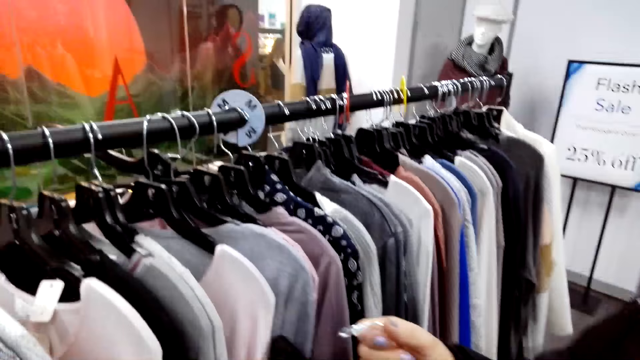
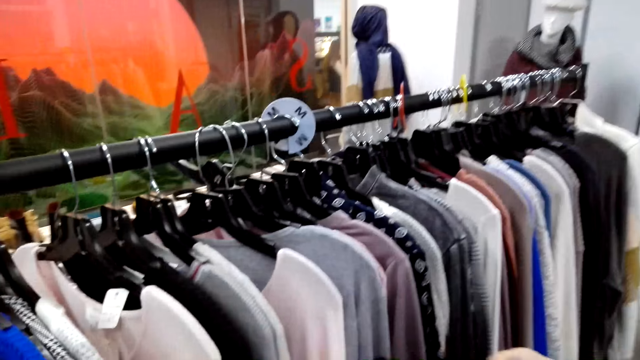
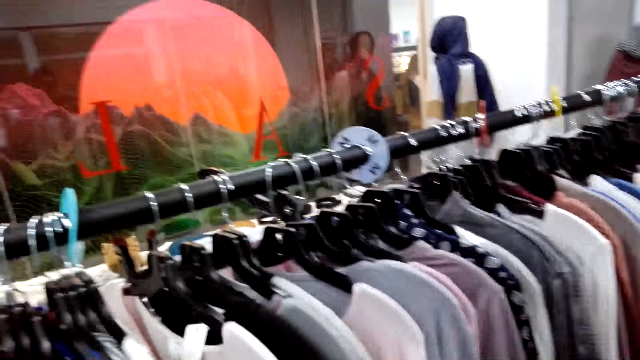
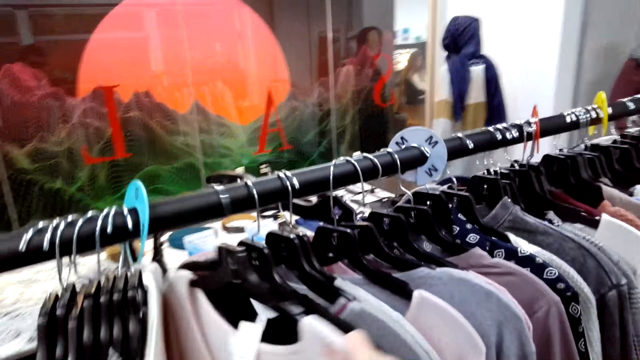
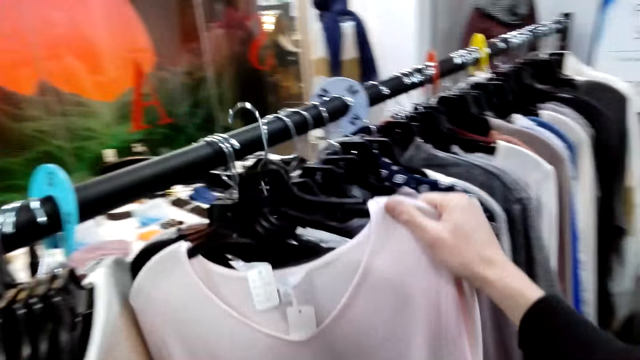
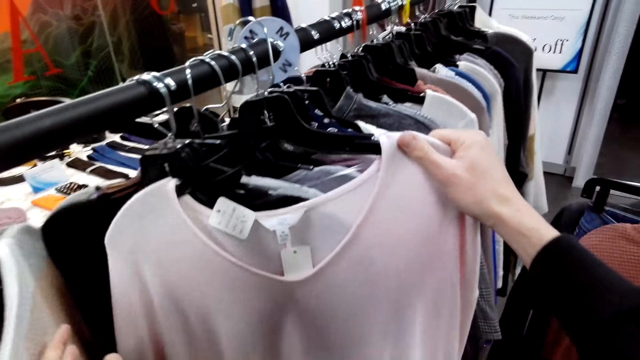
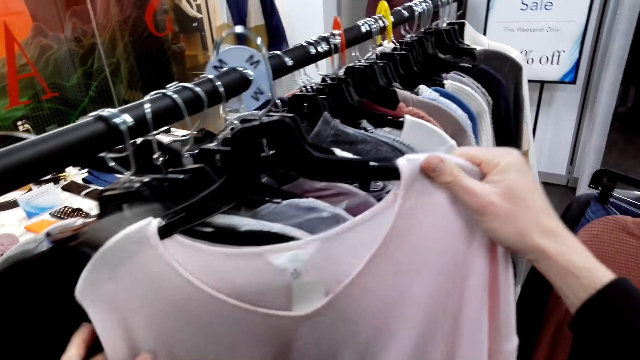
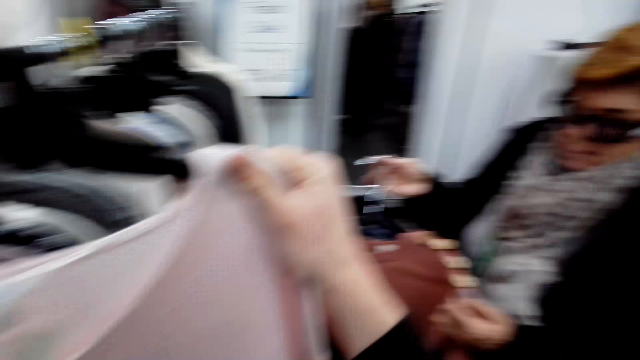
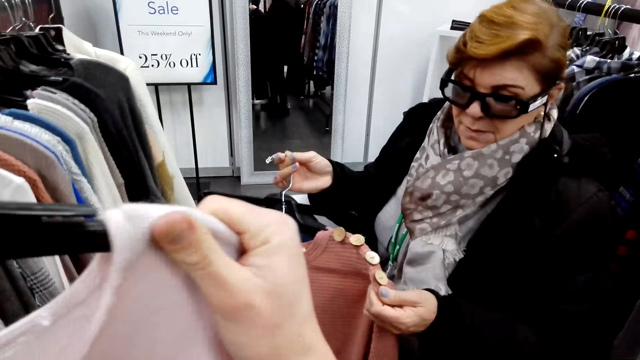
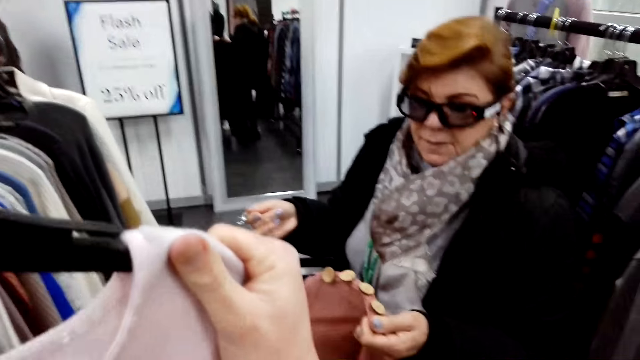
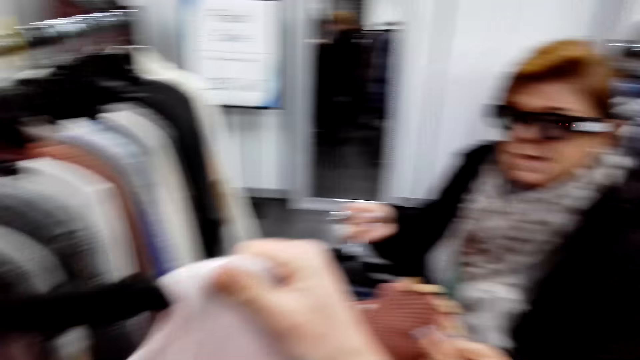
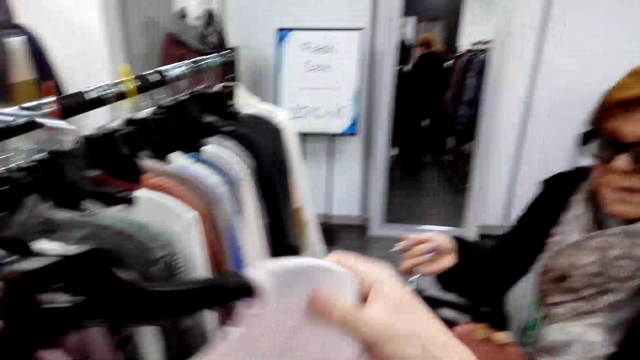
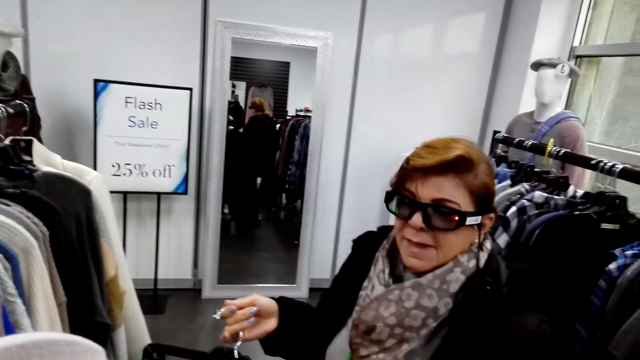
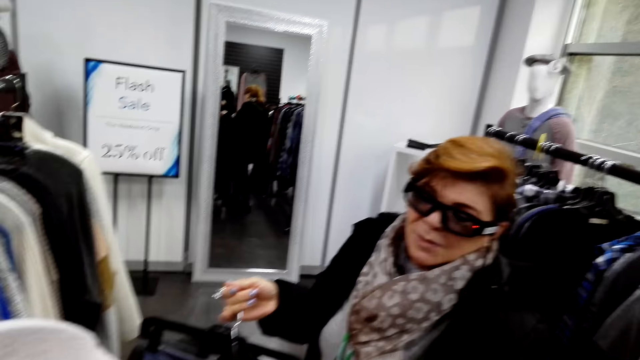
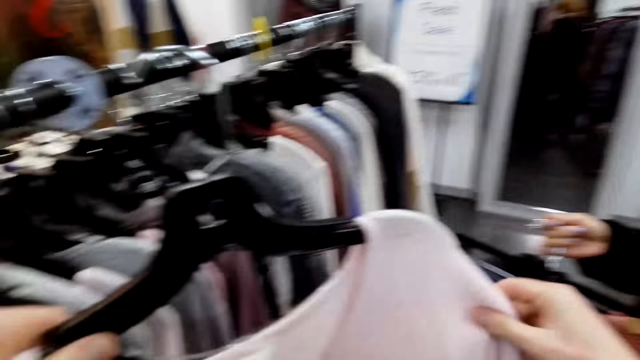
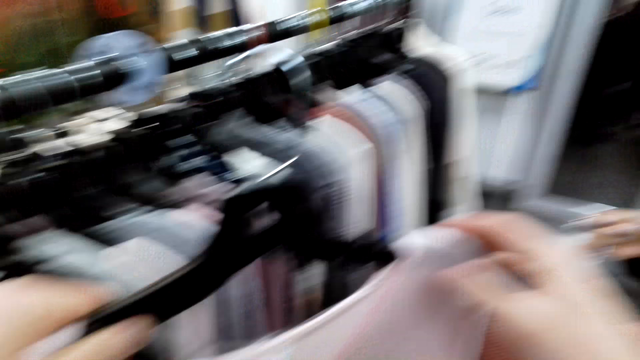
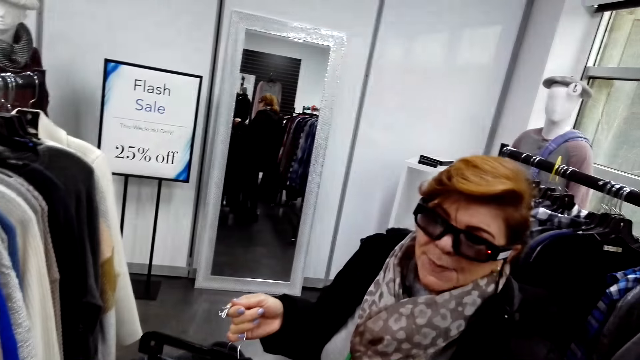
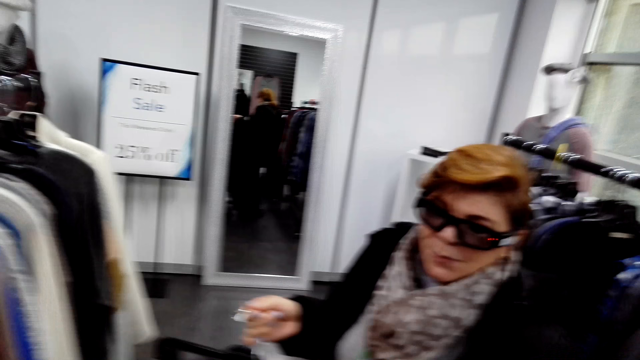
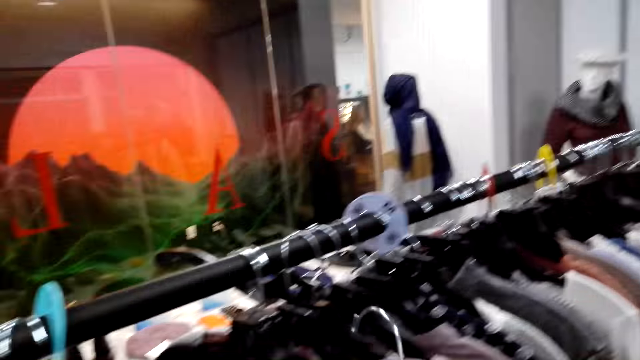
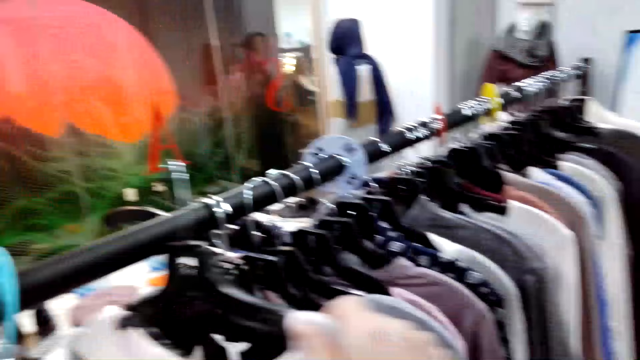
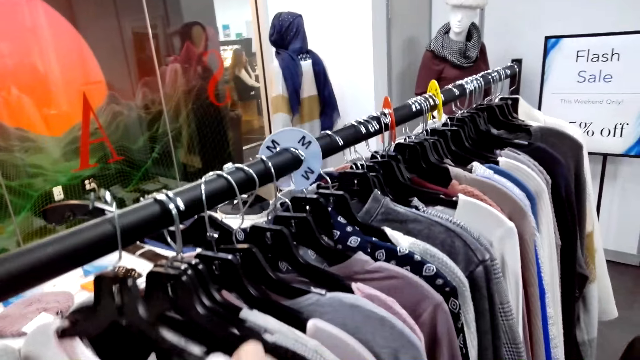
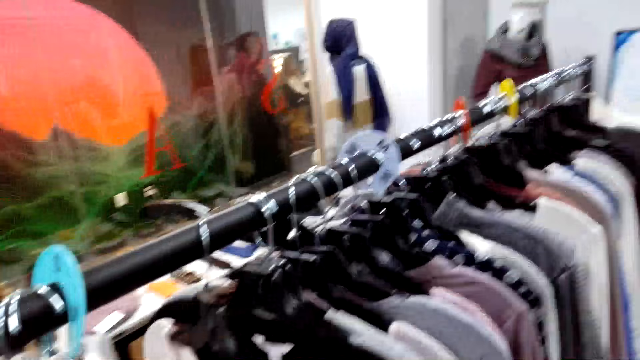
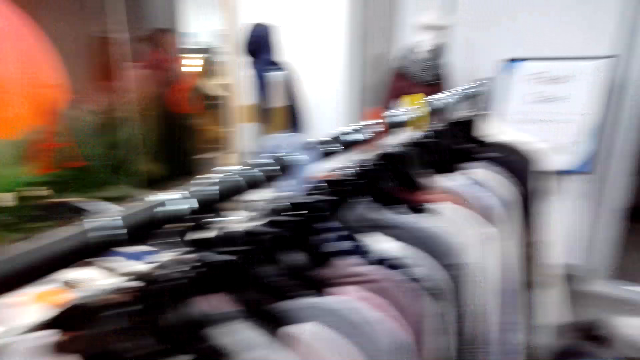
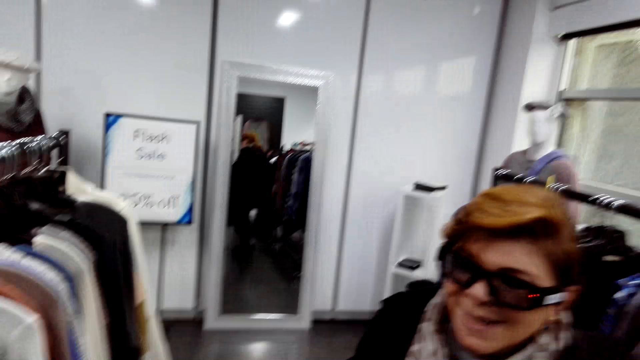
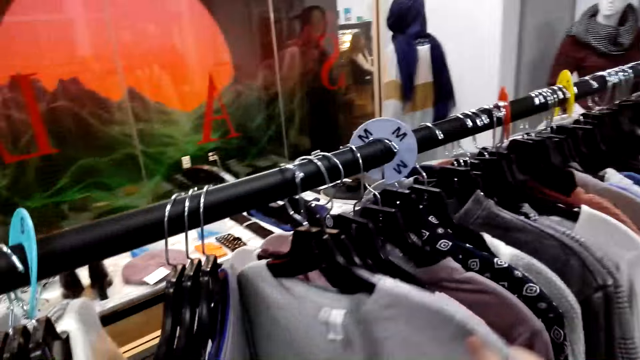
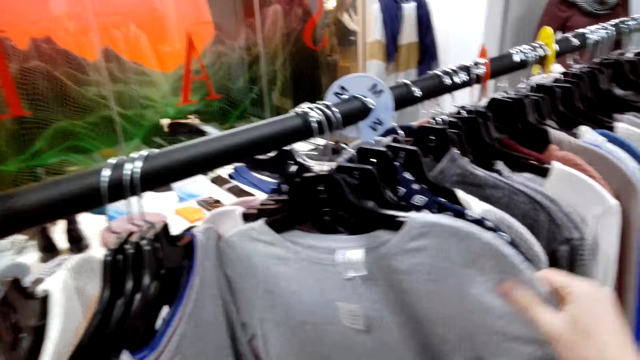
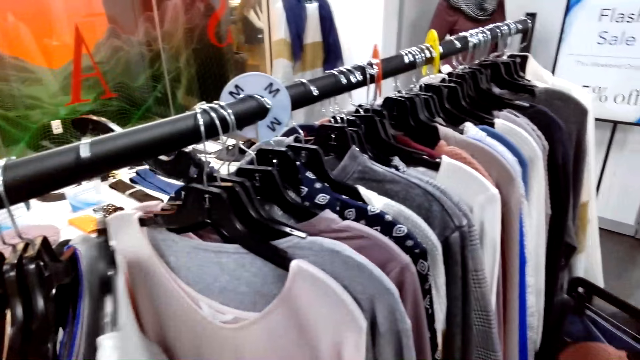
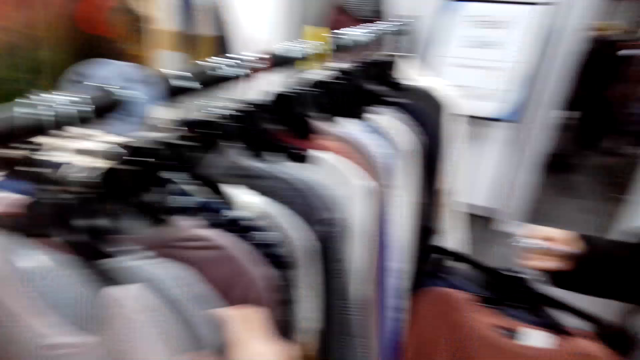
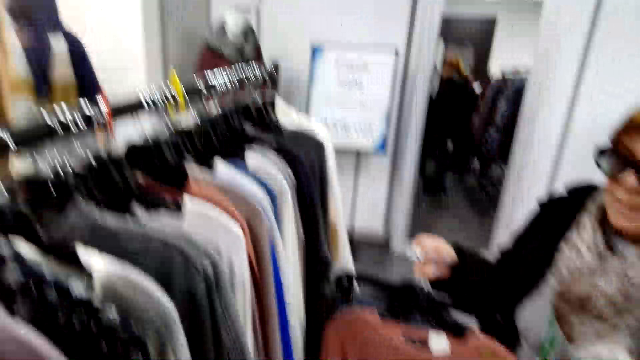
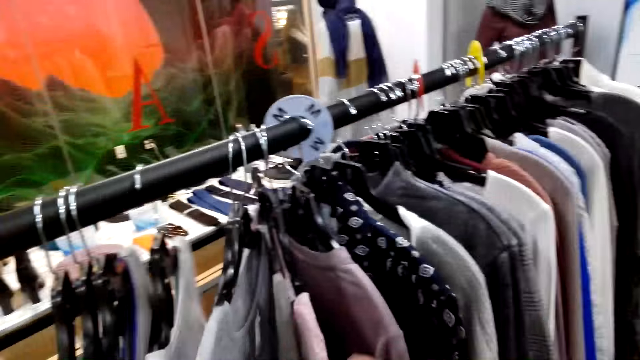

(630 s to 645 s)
The camera wearer gives a sweater to a woman. They pick up the sweater on a hanger from the stand. The woman checks the sweater lifted by the camera wearer. The camera wearer puts the sweater on a hanger on the stand. They check out the sweaters on the stand.

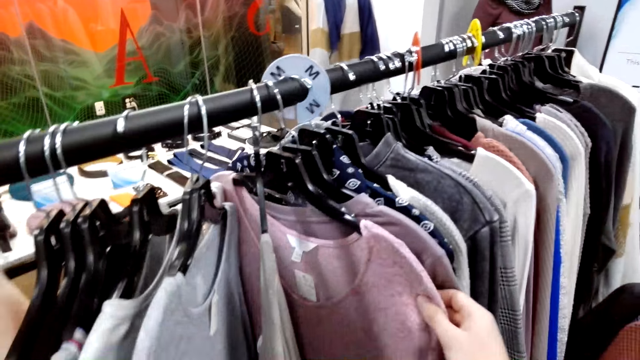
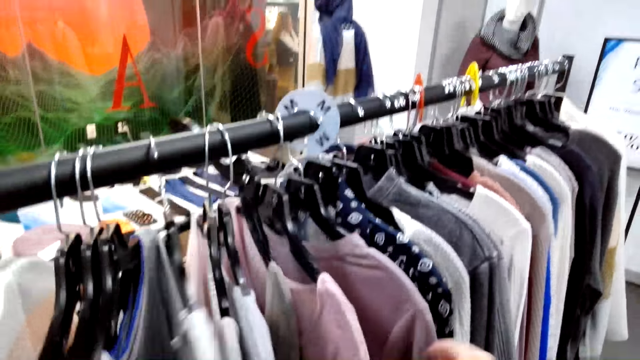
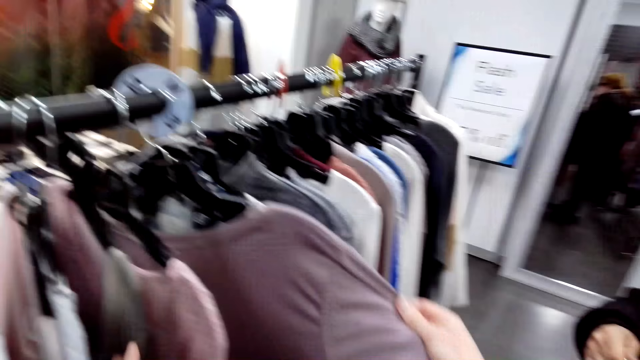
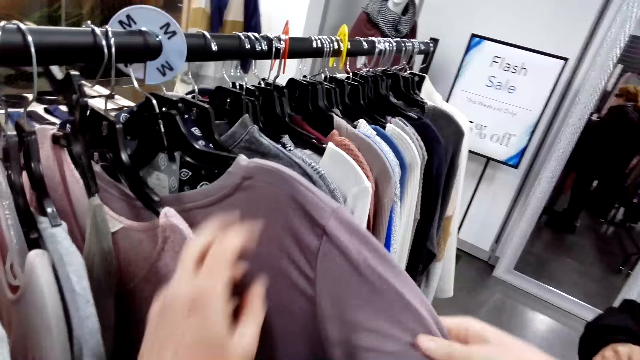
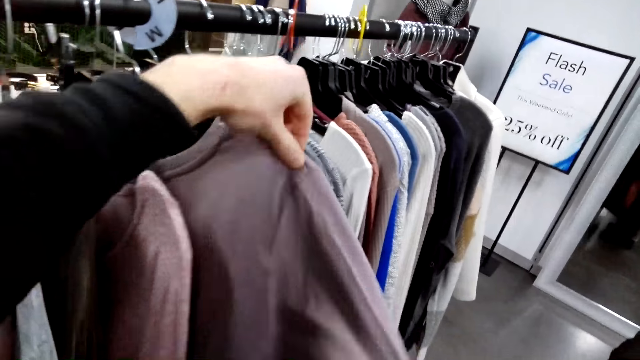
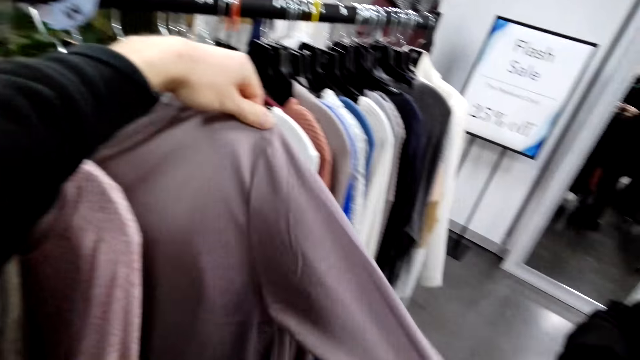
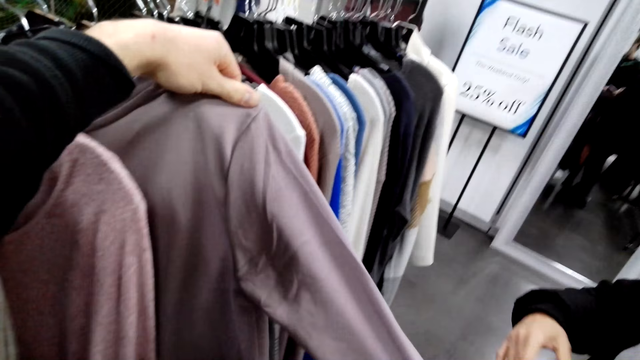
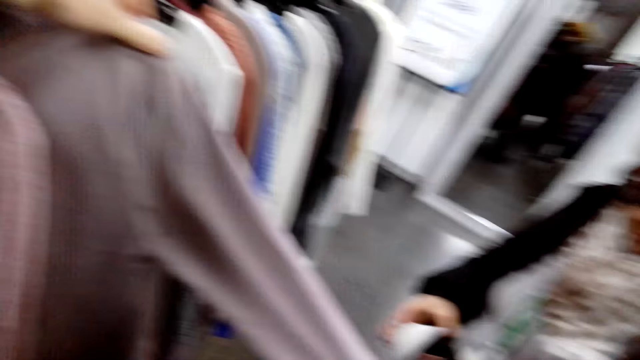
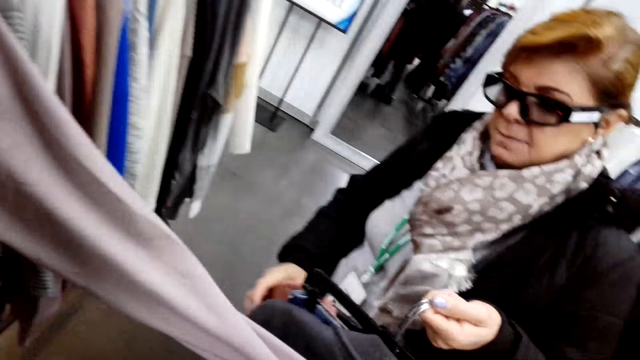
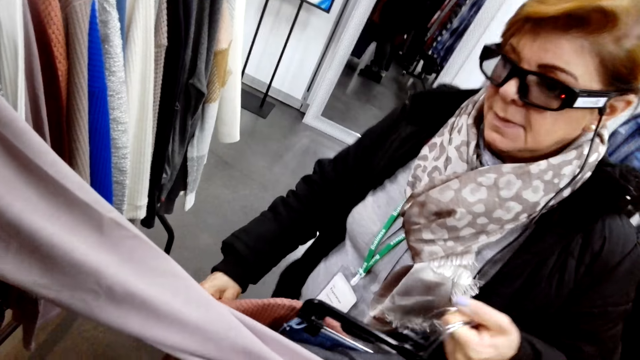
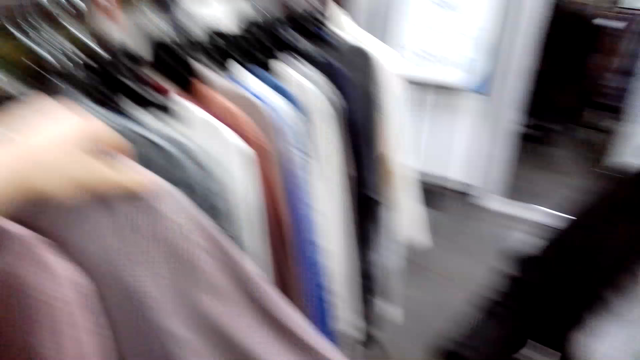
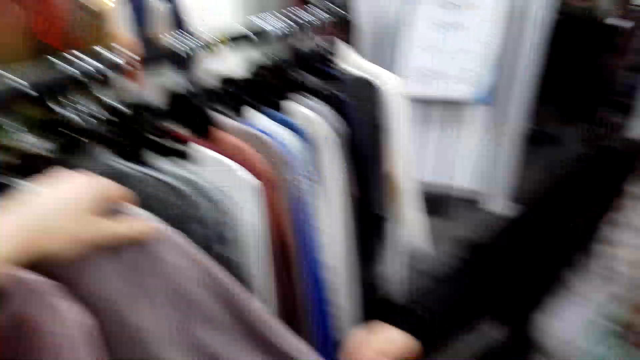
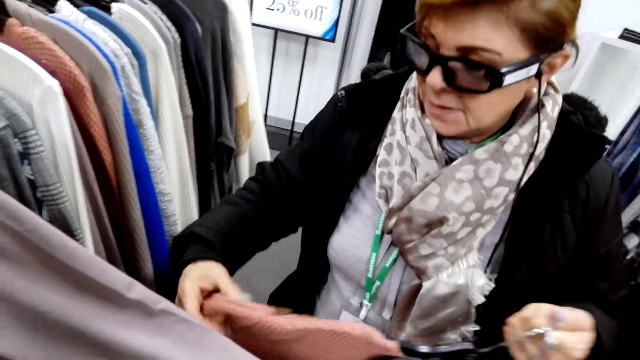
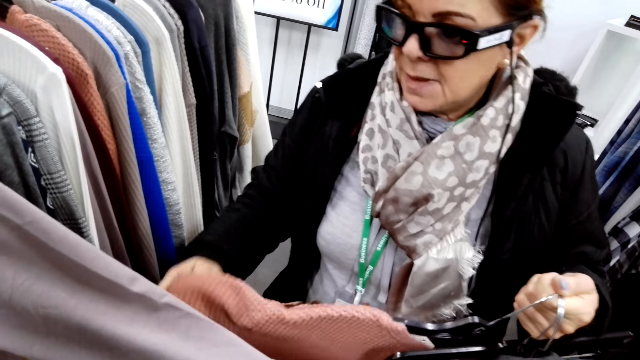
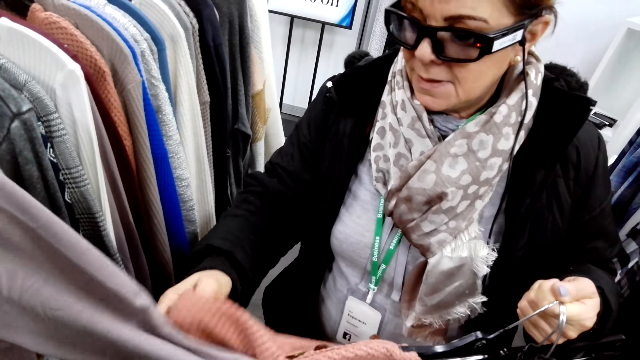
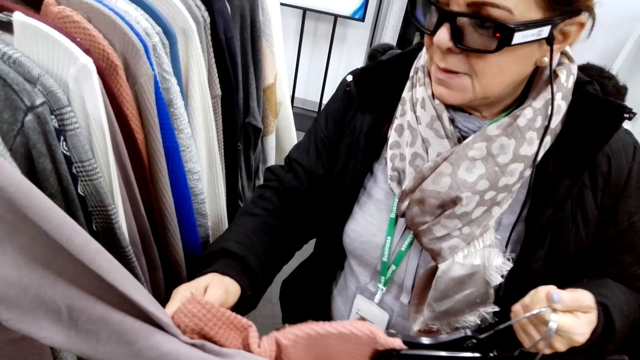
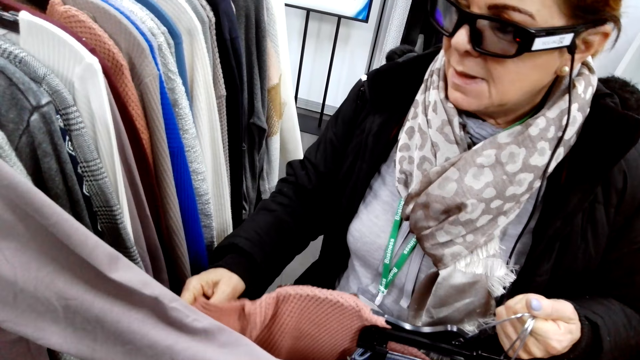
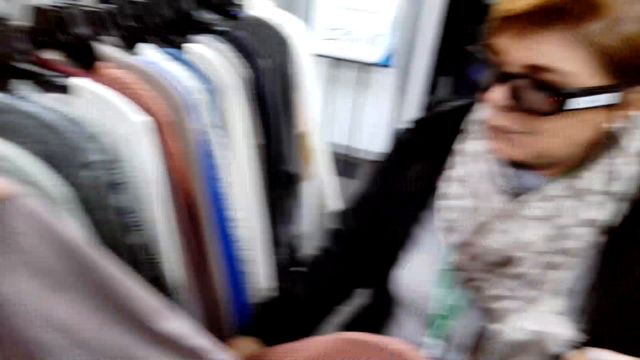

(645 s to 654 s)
The camera wearer straightens a sweater on a hanger. They hold an arm of the sweater. A woman checks the sweater on the hanger.
